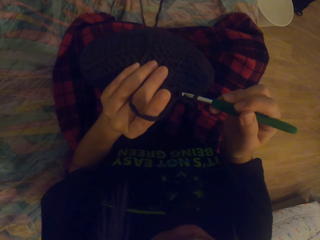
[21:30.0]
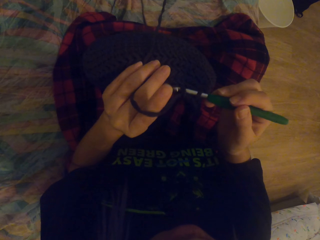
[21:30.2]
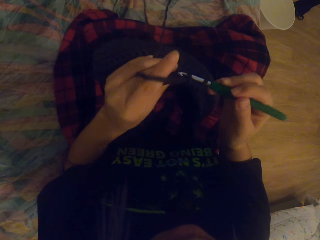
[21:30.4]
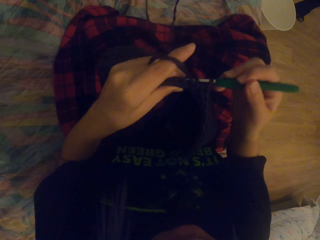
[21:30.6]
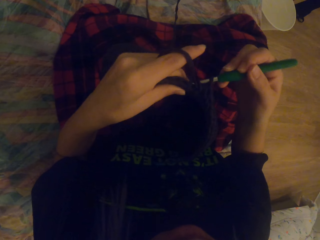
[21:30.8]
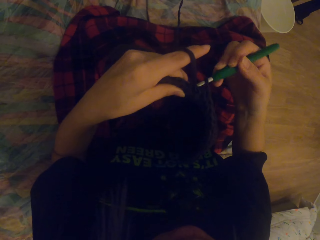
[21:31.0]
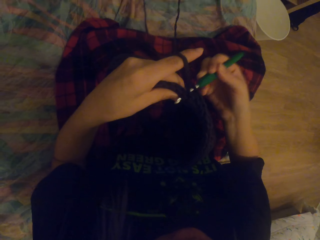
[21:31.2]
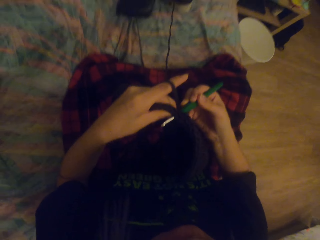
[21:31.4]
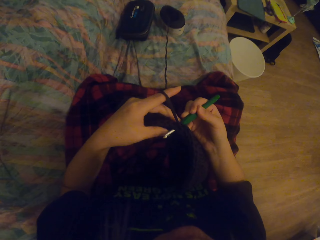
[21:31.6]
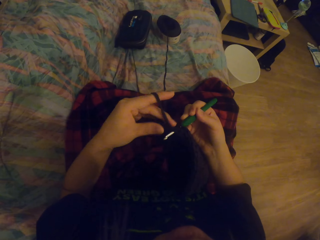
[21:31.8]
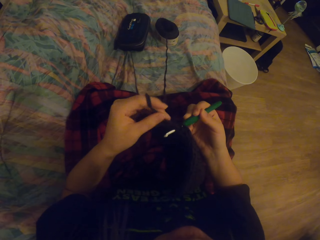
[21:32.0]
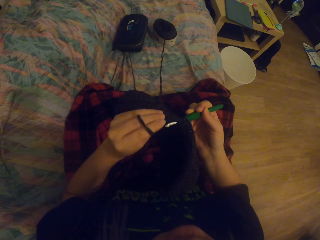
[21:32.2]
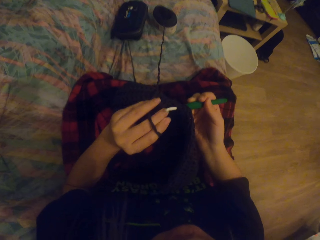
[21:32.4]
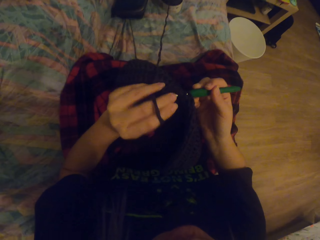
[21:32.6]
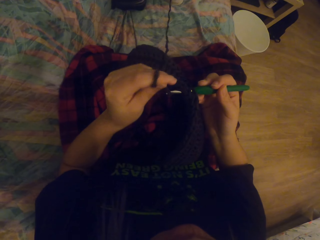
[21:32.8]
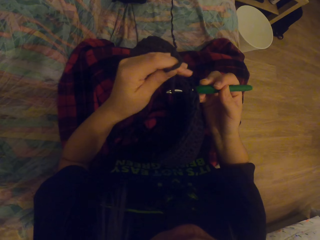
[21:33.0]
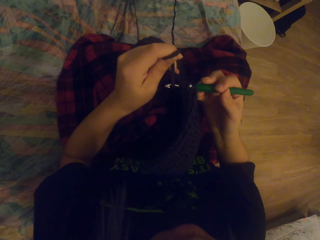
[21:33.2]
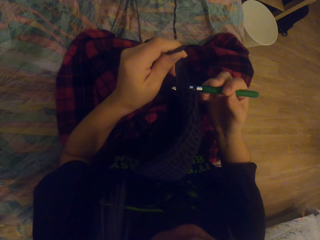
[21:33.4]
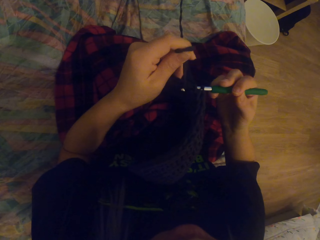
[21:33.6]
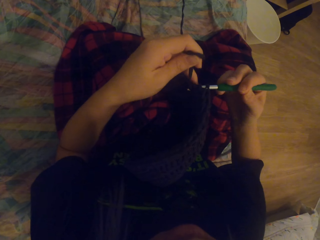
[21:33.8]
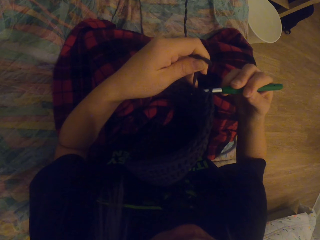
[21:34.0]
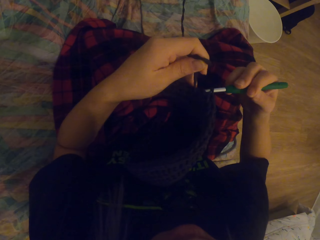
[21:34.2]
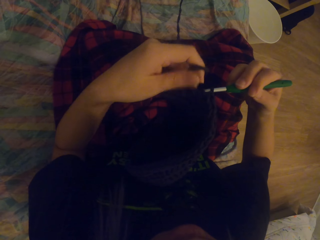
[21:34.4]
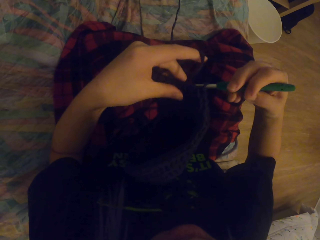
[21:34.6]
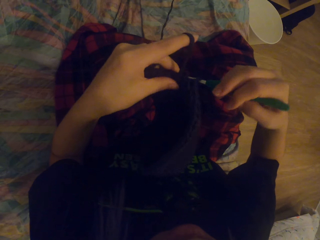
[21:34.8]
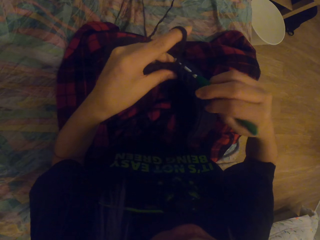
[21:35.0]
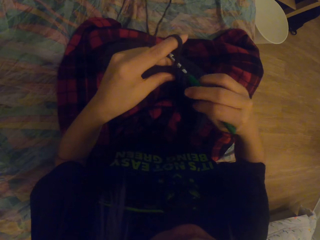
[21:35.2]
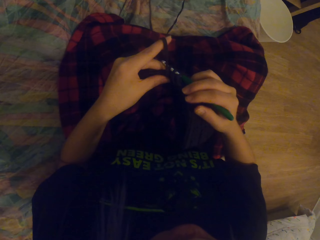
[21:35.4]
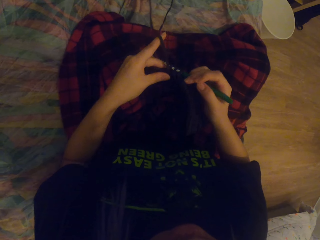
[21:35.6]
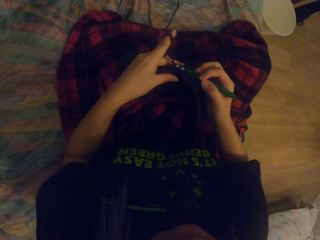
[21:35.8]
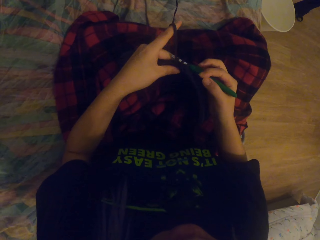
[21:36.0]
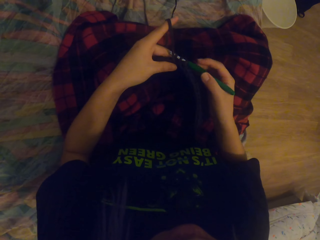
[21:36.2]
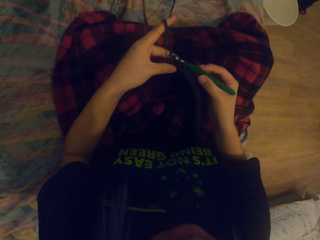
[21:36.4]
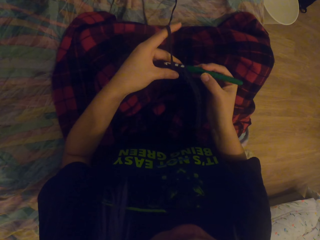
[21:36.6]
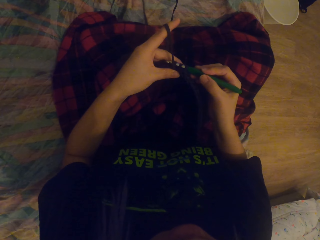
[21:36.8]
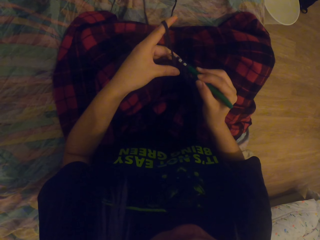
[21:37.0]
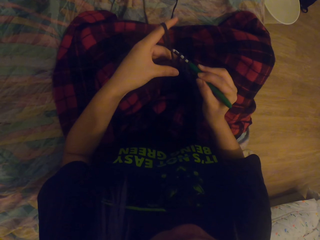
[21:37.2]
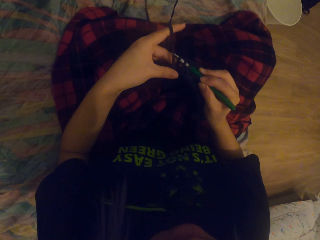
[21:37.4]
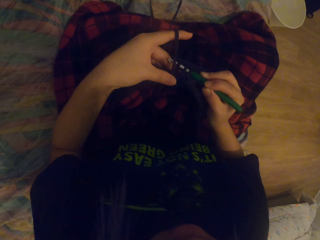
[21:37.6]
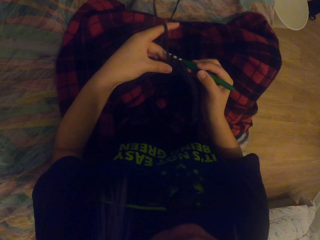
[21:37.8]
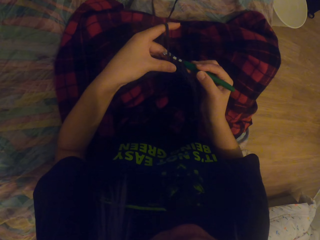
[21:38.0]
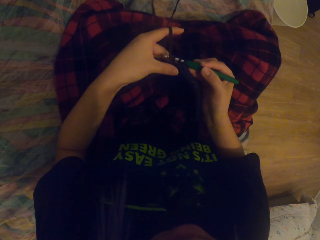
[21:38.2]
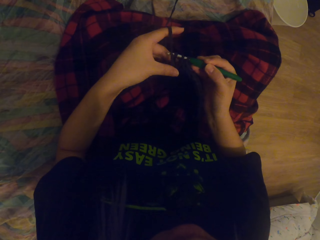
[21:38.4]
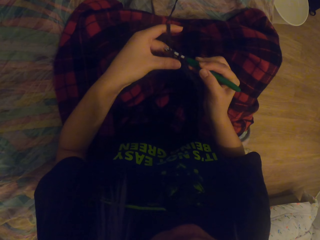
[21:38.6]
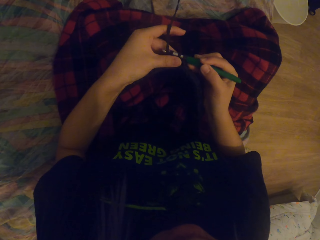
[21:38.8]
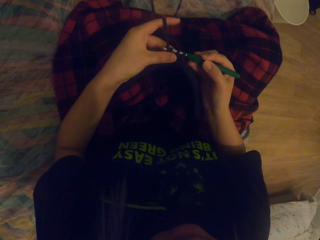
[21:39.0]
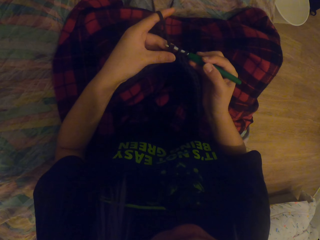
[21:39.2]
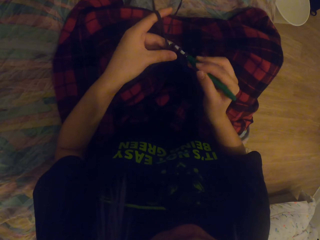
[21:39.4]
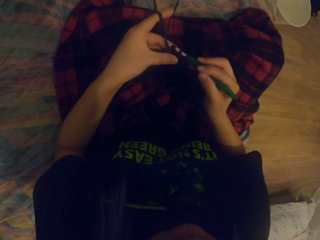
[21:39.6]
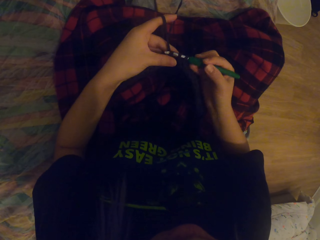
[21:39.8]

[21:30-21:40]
The camera wearer knits the fabric with the needle. They roll the thread on the needle. They knit the fabric with the needle. They put the fabric down. They knit the fabric with the needle.

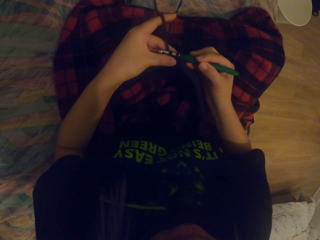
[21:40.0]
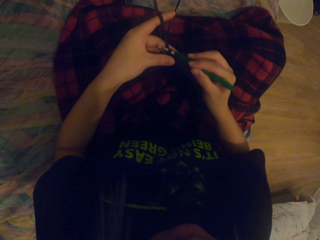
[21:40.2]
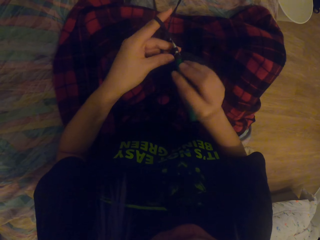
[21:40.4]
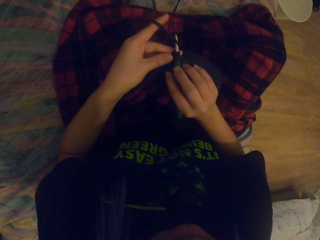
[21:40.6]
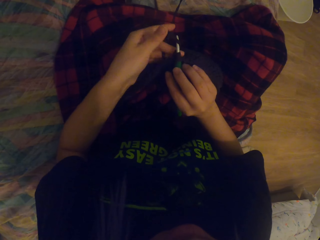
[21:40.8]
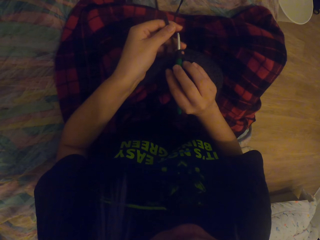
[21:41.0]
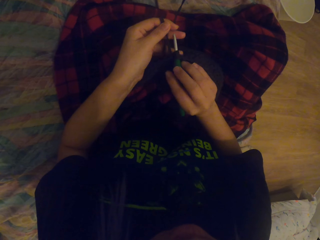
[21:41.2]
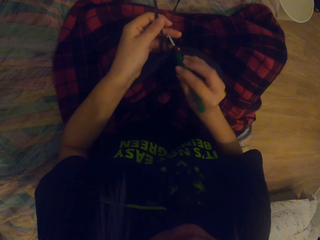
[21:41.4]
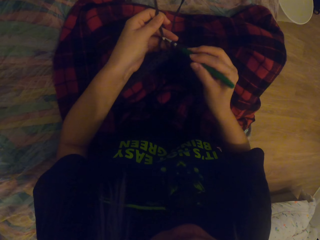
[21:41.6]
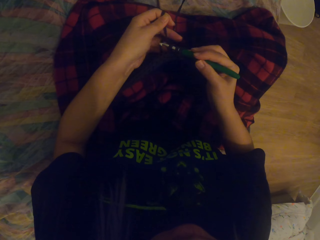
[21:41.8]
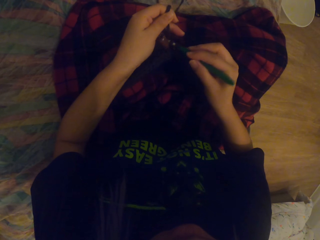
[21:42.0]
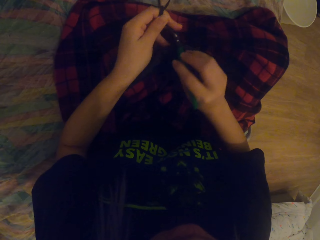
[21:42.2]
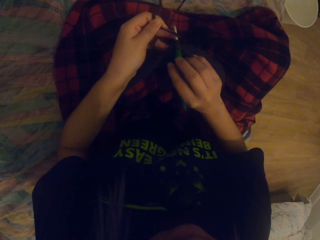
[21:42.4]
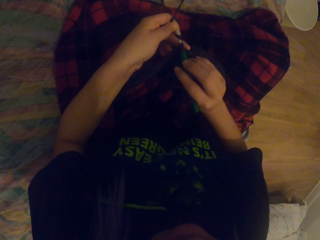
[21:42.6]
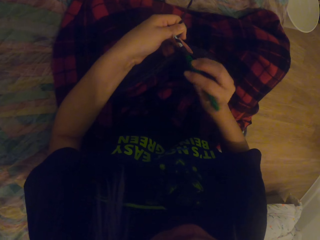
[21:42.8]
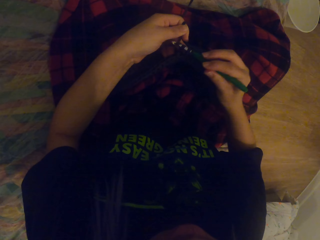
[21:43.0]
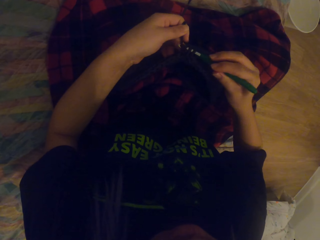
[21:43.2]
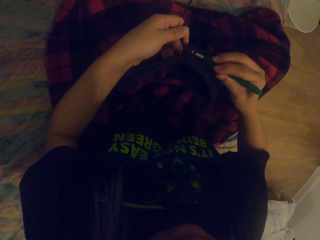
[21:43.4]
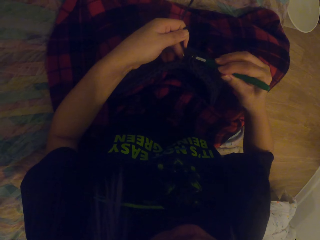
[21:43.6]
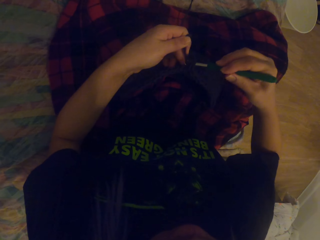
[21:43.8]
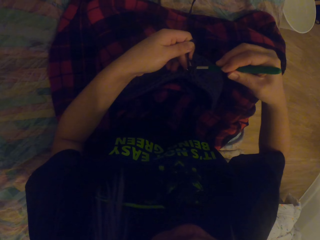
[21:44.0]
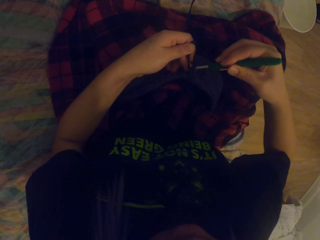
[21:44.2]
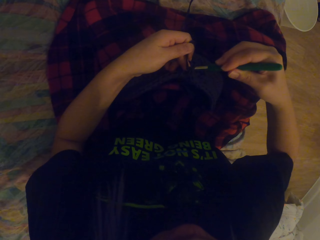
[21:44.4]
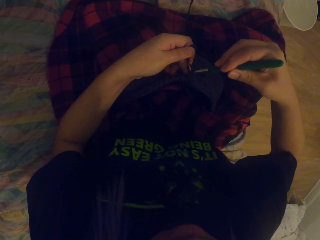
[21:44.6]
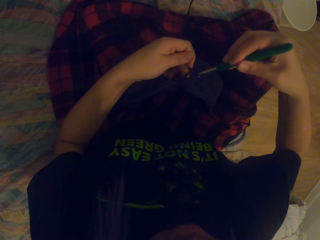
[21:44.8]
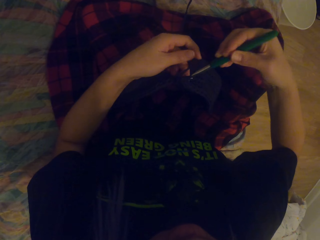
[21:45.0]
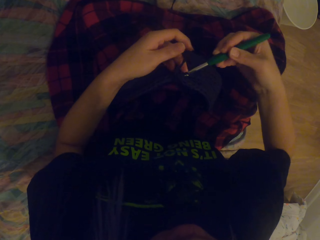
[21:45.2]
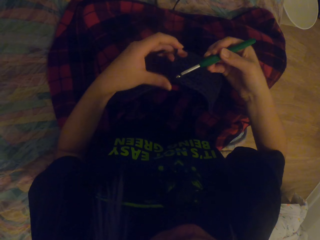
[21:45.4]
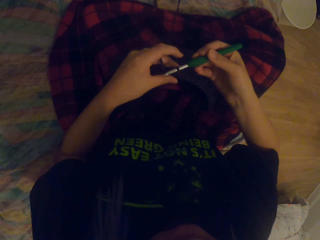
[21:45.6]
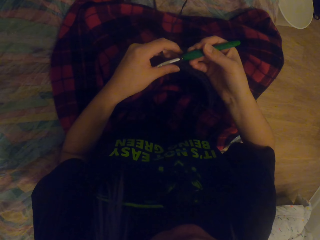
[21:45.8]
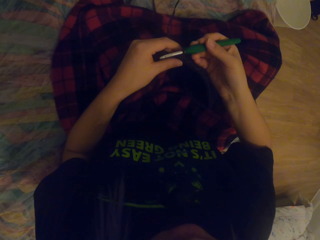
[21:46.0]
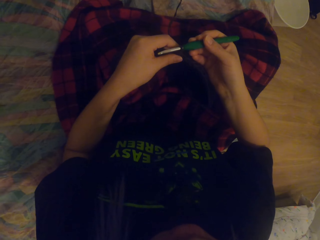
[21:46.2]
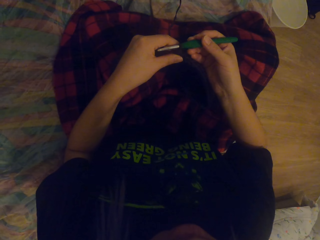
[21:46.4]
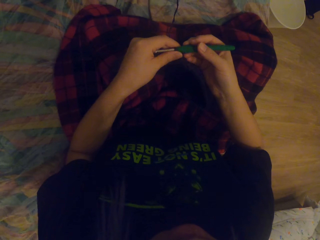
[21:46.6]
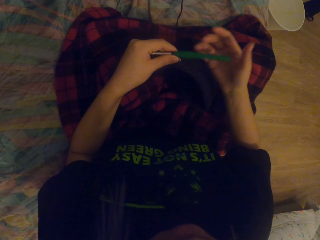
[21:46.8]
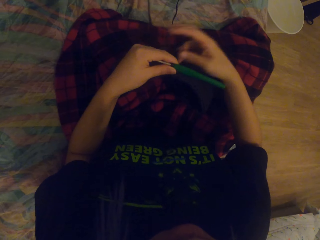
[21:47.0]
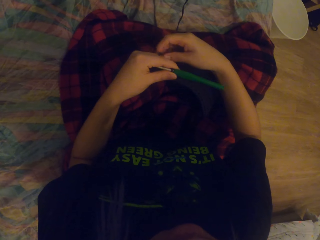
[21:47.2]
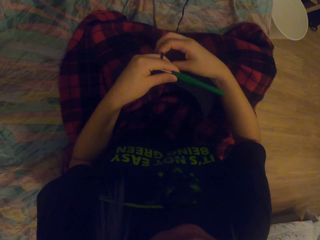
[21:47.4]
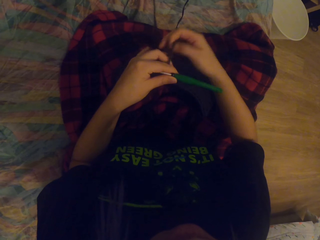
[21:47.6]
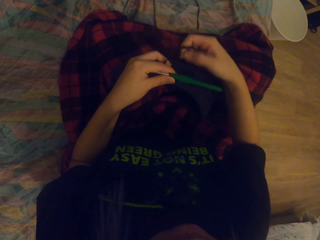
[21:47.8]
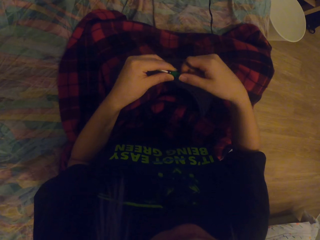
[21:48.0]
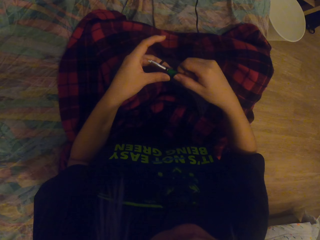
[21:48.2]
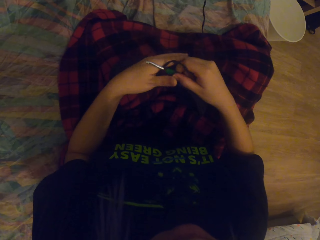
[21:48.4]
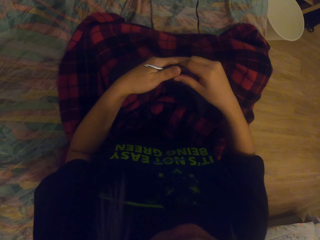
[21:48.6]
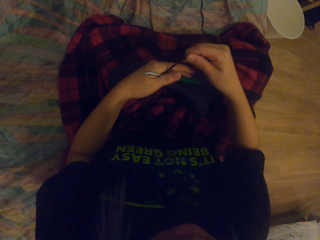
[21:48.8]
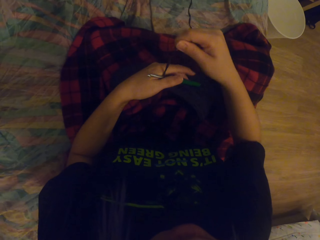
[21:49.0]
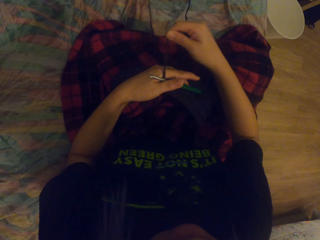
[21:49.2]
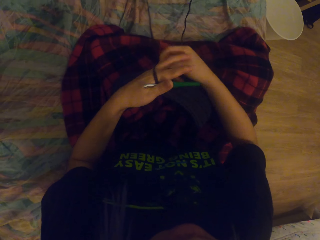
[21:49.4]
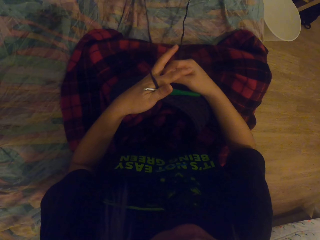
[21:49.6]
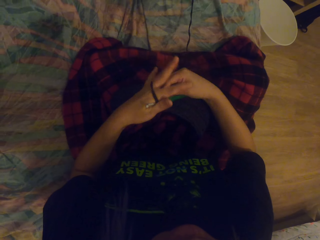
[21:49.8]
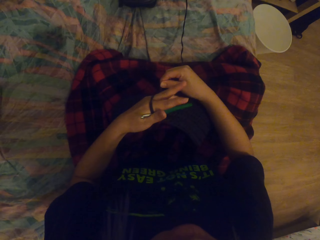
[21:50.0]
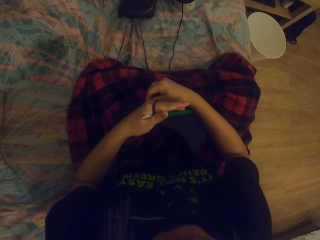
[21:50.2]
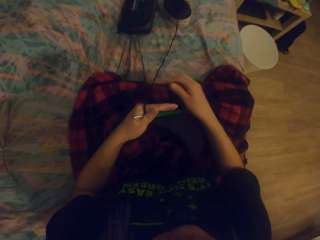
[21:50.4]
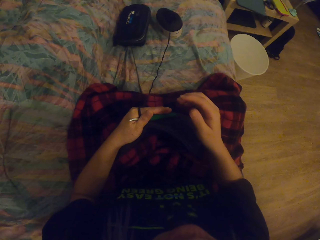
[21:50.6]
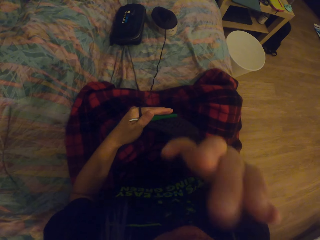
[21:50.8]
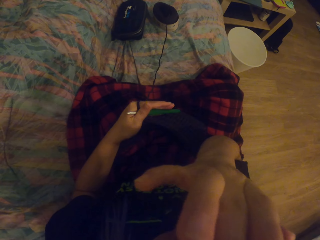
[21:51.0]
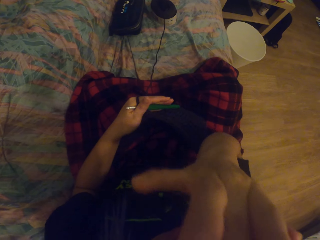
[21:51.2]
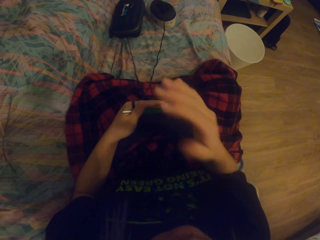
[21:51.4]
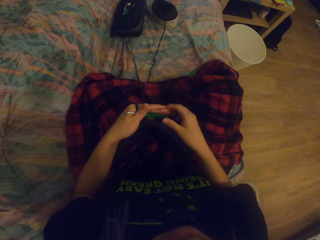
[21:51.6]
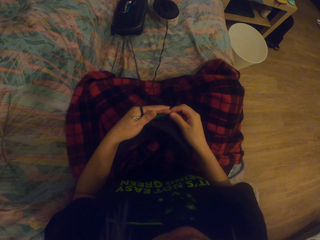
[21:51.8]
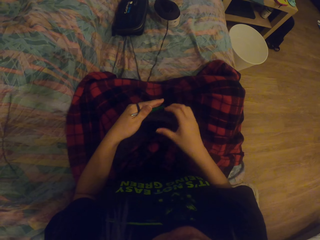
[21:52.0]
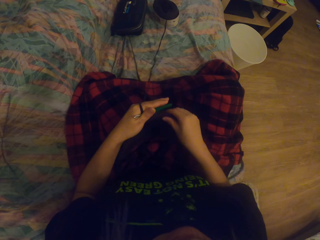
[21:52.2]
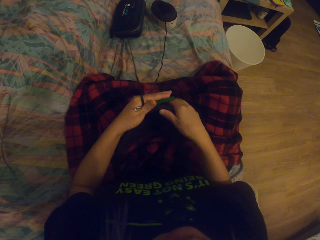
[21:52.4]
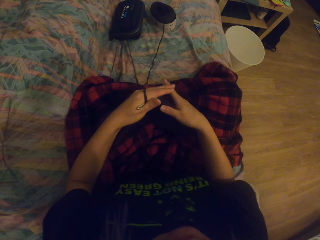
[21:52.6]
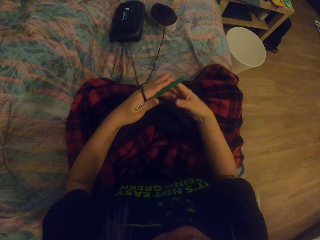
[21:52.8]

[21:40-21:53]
The camera wearer rolls the thread on the needle. They knit the fabric with the needle. They touch the fabric. They pass the needle to the left hand. They touch the thread. They roll the thread on the fingers. They touch the face. They touch the fabric.
